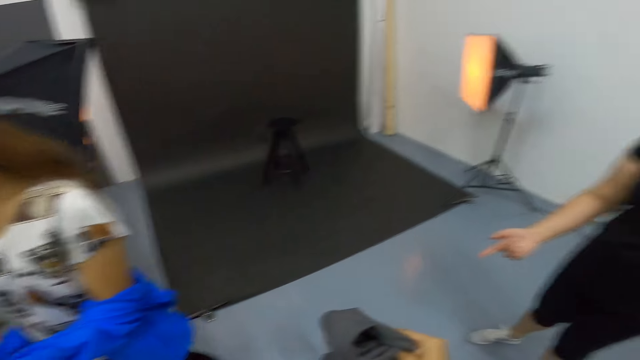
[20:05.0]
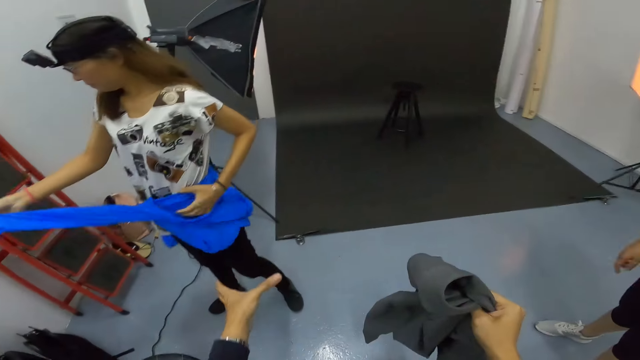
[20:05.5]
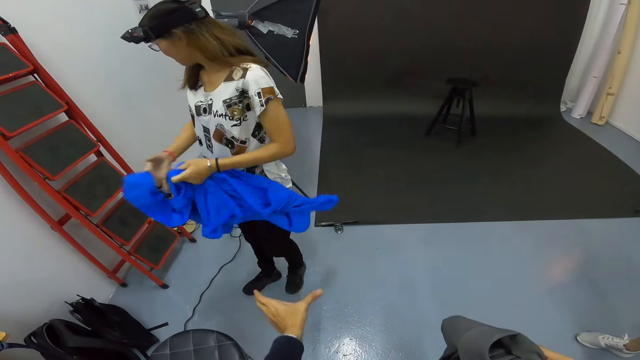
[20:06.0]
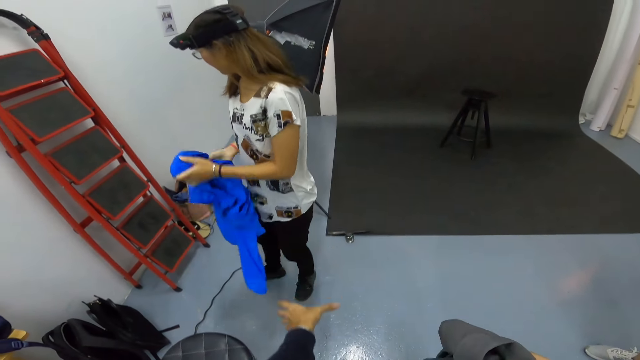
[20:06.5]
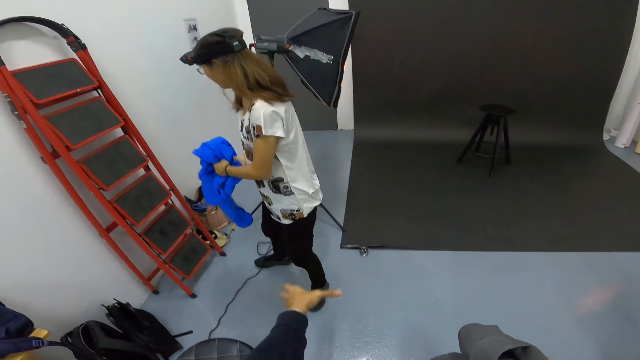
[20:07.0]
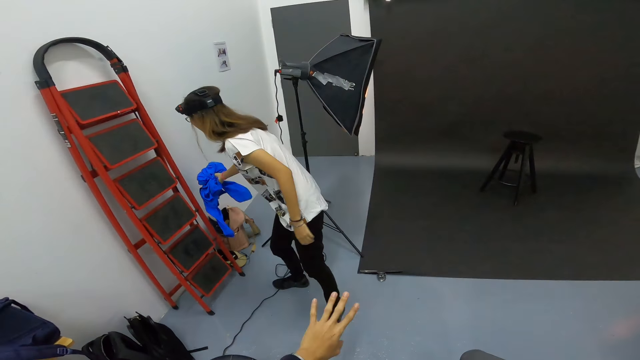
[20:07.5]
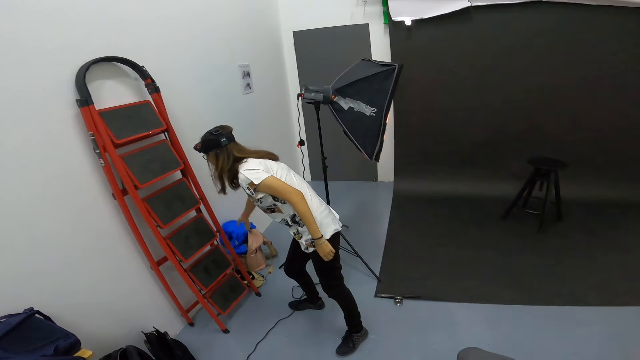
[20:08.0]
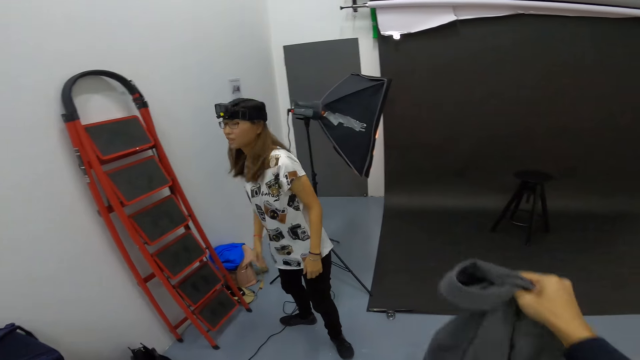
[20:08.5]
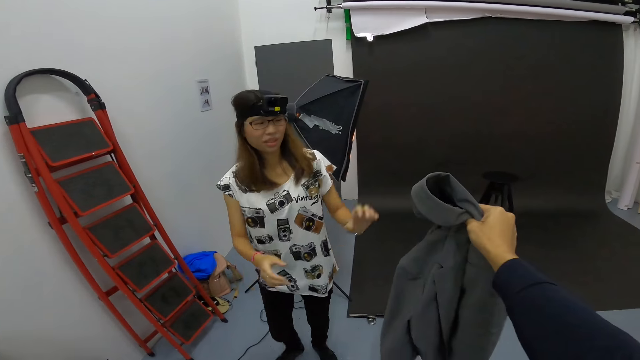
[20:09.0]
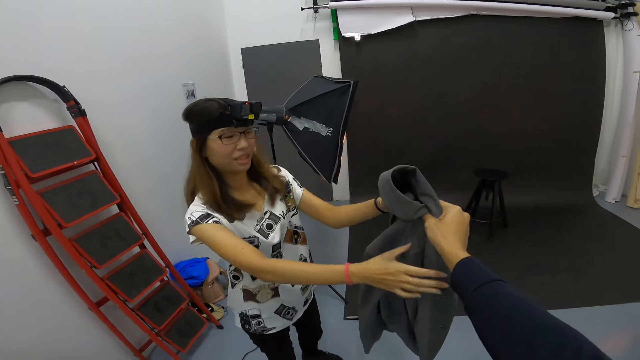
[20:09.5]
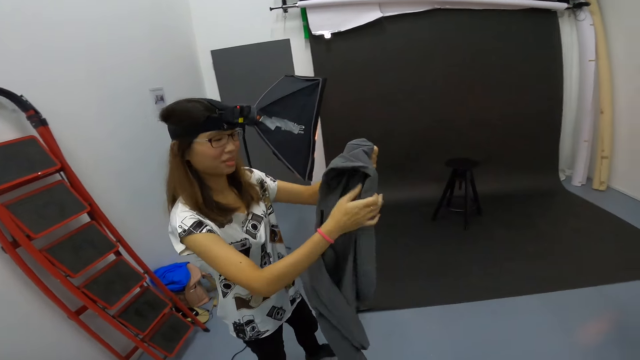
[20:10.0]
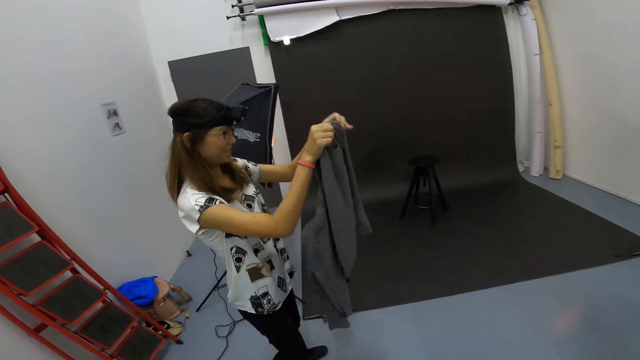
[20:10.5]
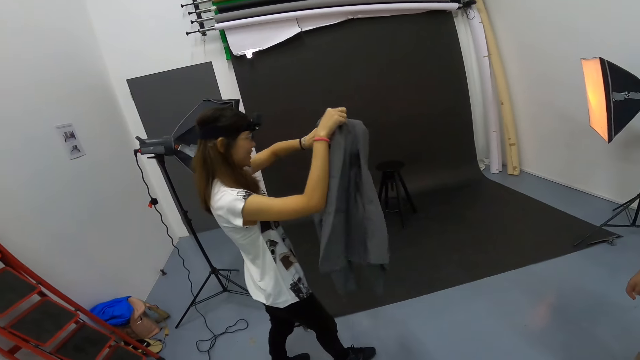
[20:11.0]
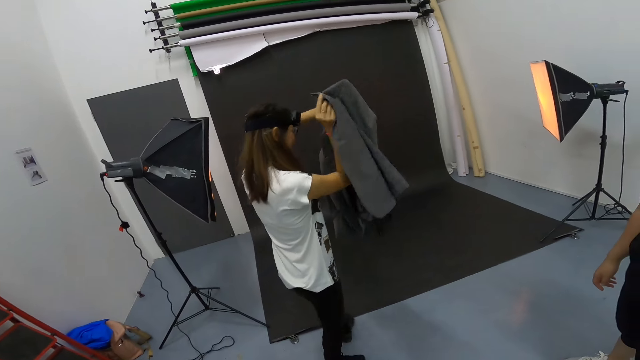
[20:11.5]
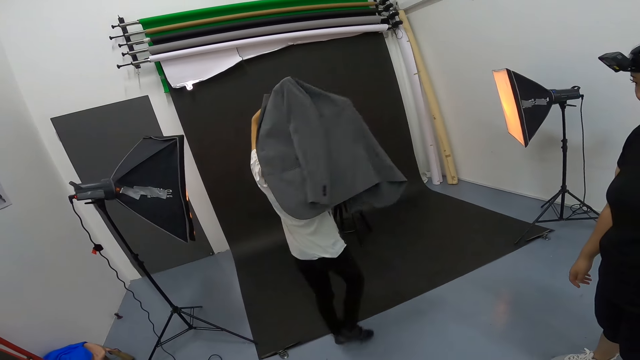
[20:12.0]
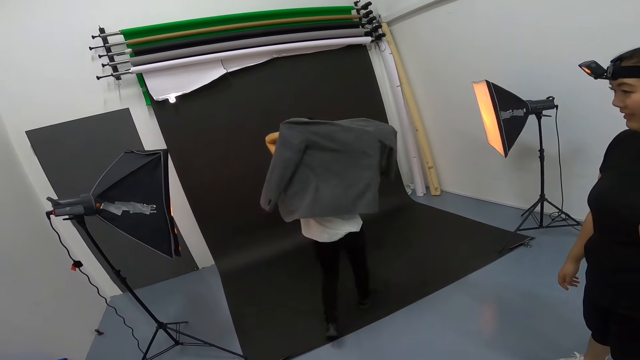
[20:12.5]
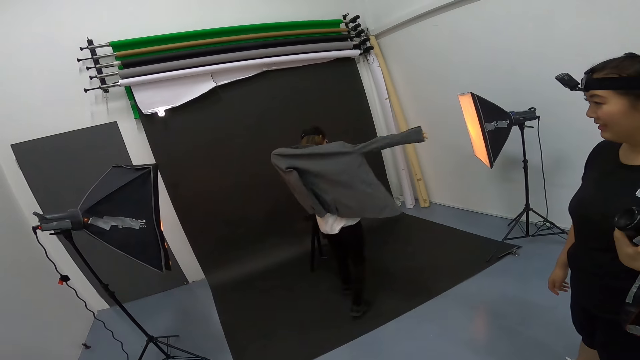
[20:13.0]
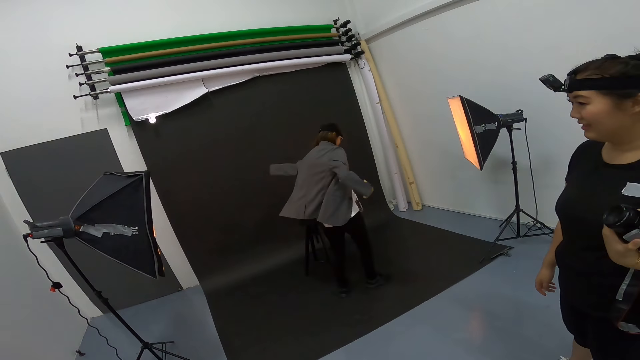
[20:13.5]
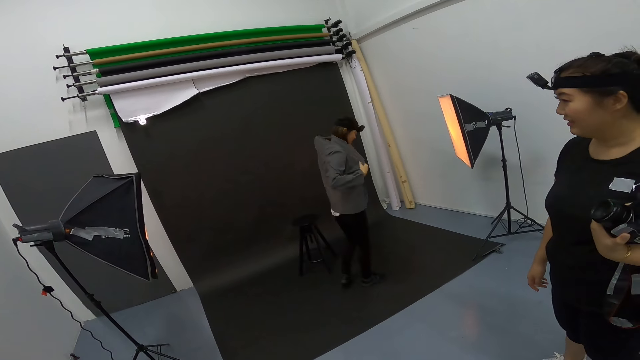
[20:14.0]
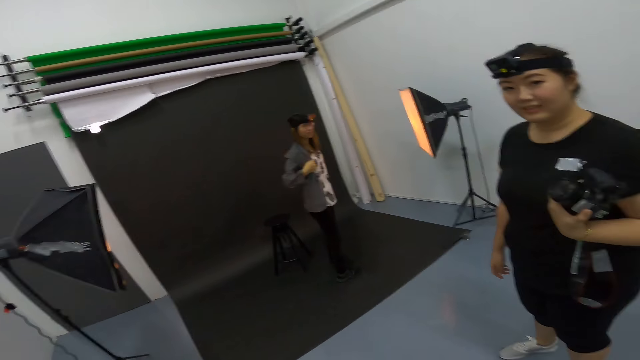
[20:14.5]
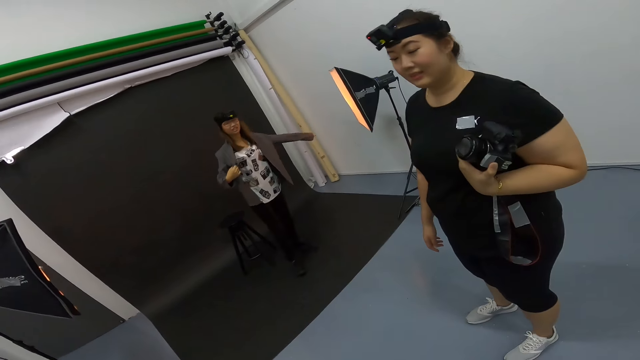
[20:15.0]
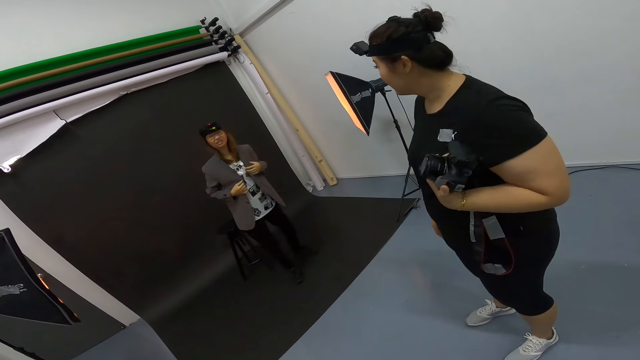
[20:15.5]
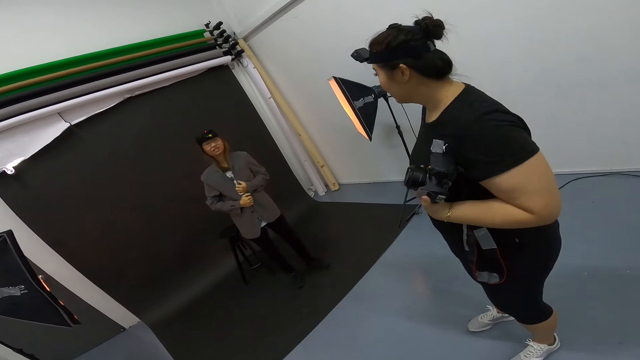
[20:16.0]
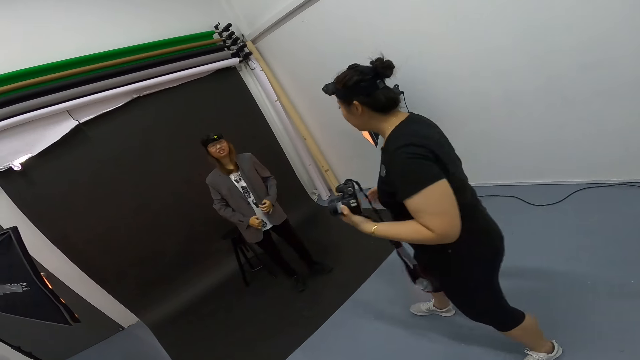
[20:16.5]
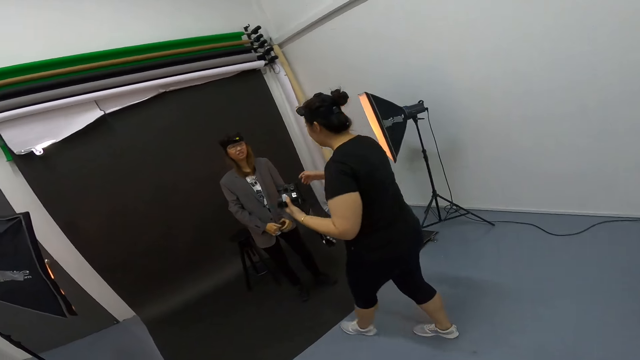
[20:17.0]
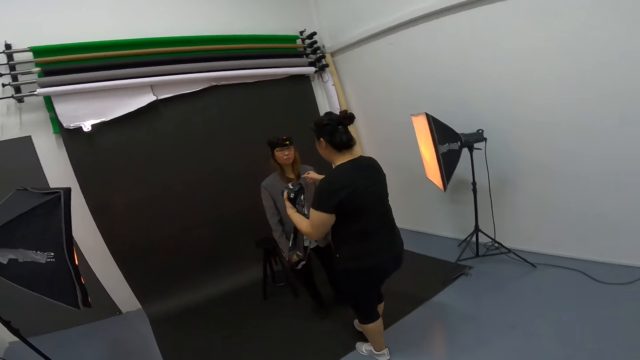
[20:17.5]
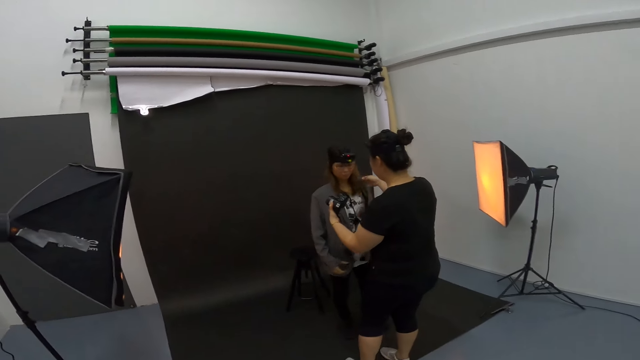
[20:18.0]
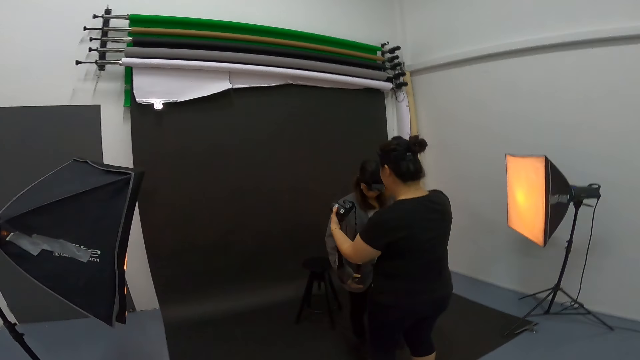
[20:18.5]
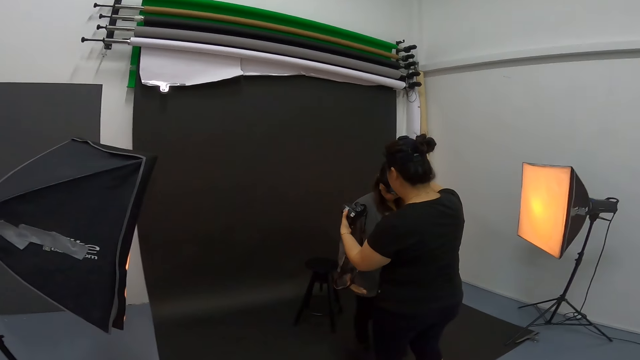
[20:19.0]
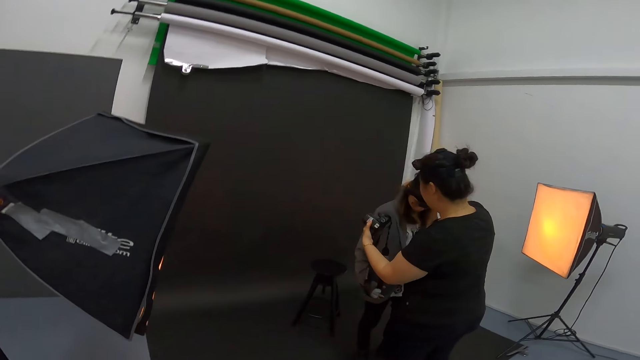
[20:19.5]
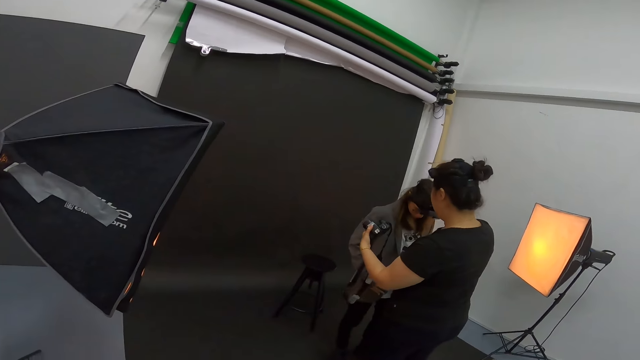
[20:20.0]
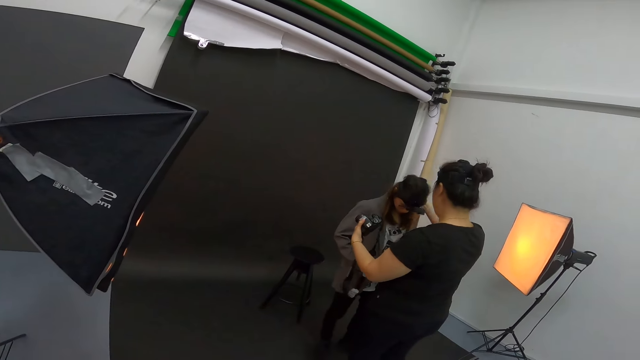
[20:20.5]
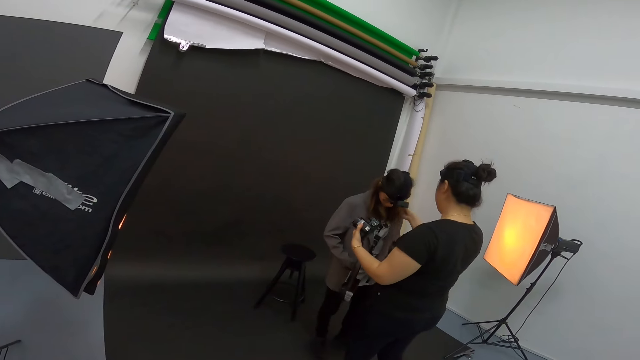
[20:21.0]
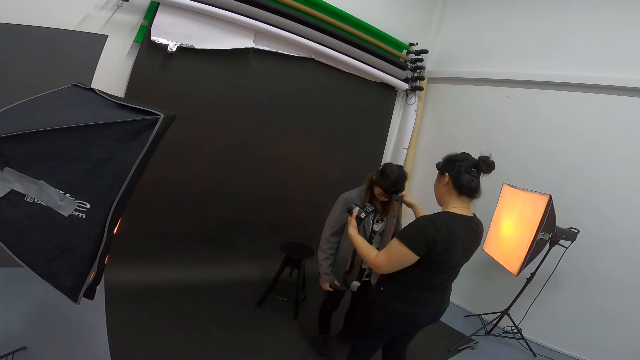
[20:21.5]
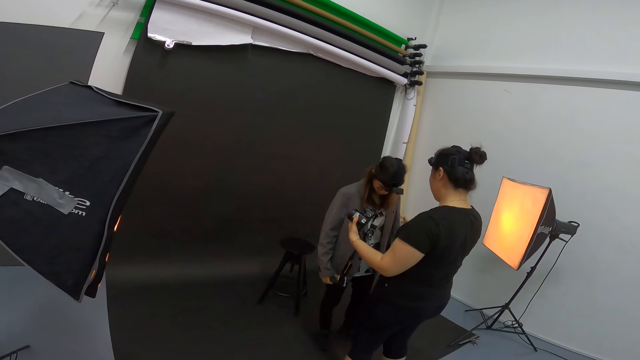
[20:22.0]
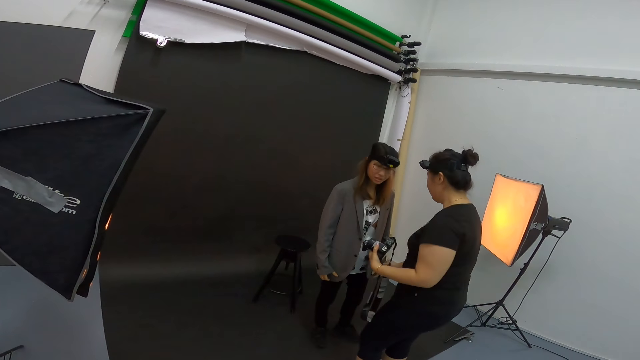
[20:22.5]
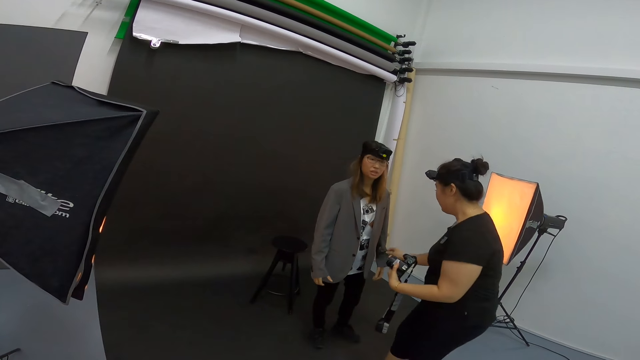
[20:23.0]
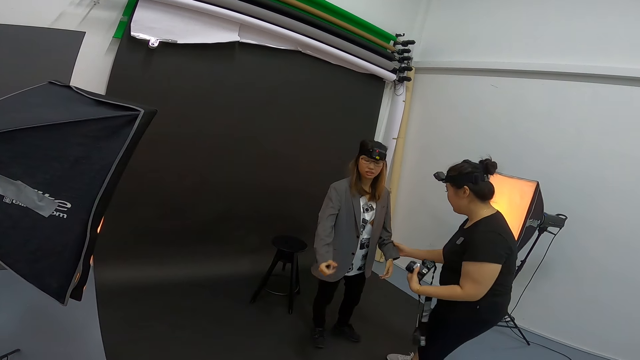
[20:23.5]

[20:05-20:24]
The woman puts her jacket aside. She takes the coat from the camera wearer. She tries the cloth from the camera wearer. She wears the coat. Another woman adjusts the cloth on the first woman as they converse with the camera wearer.

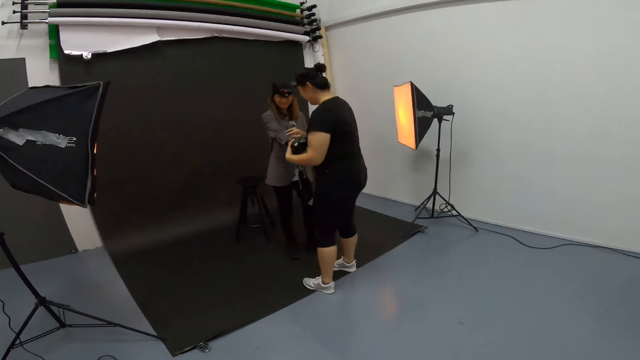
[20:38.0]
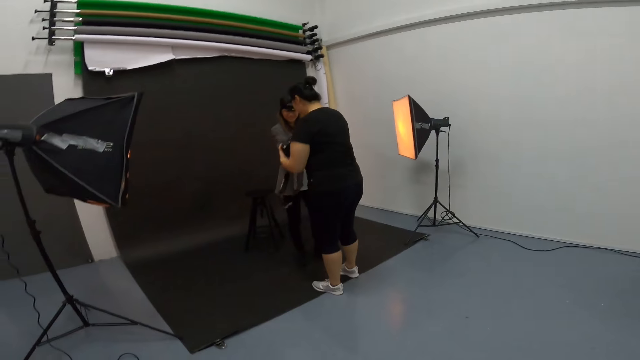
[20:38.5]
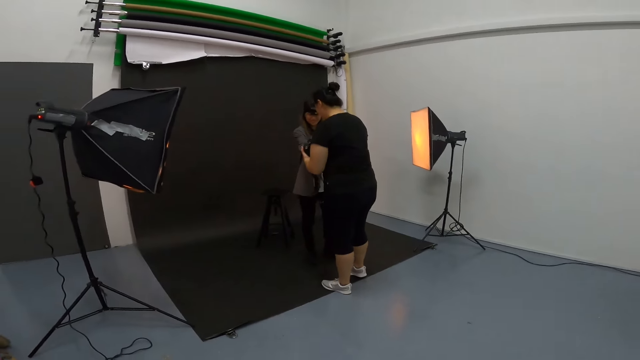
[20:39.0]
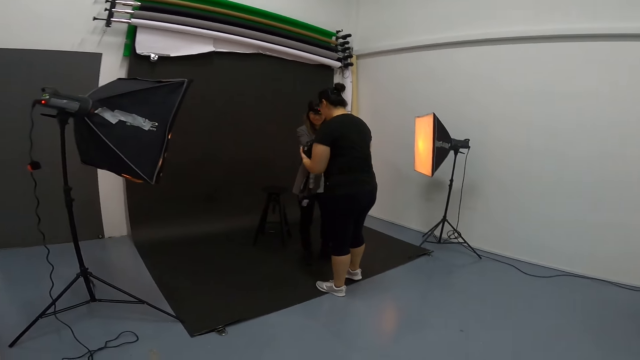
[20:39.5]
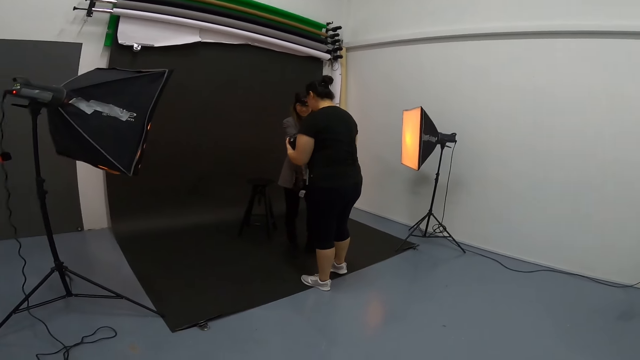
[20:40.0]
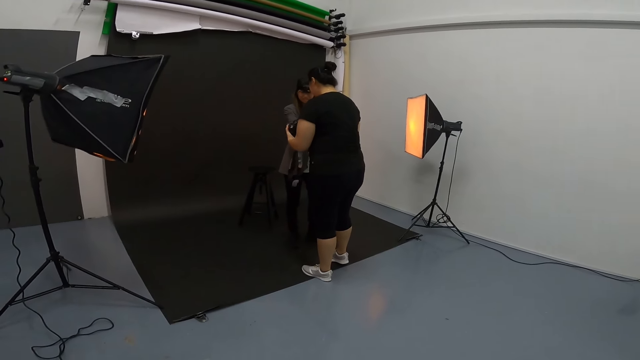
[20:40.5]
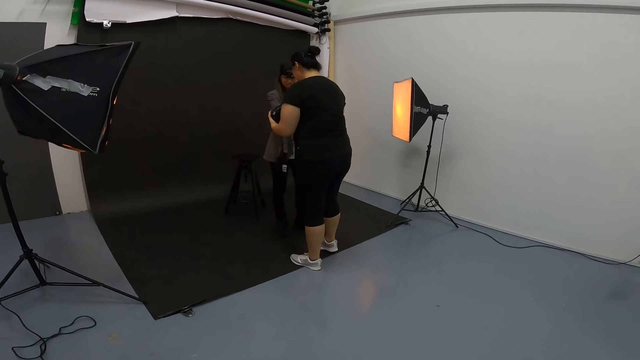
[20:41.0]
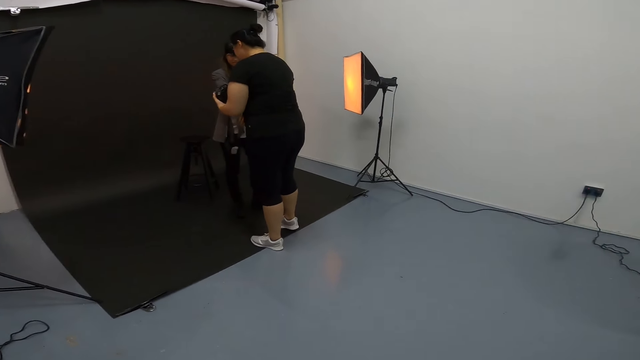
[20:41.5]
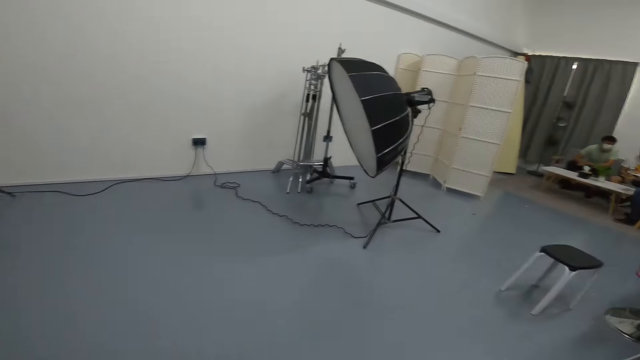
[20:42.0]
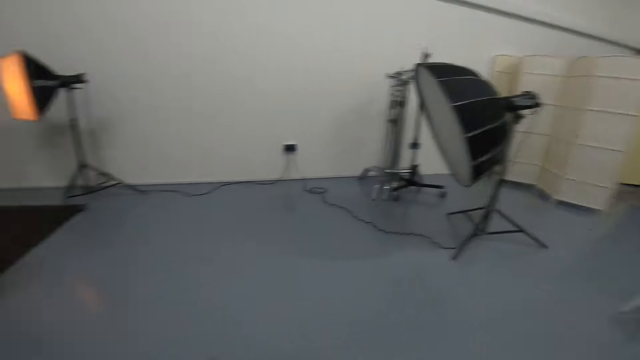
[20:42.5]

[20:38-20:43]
The camera wearer turns around the room.
